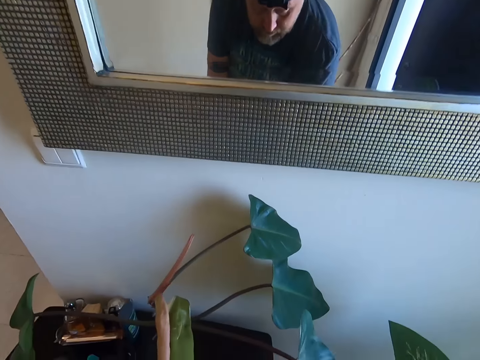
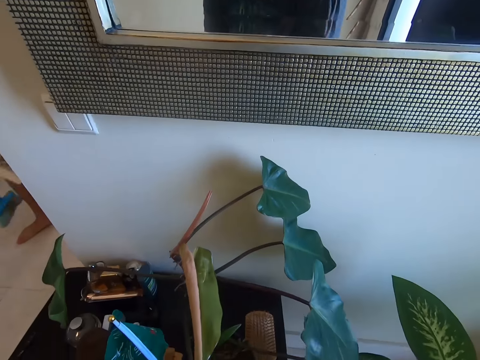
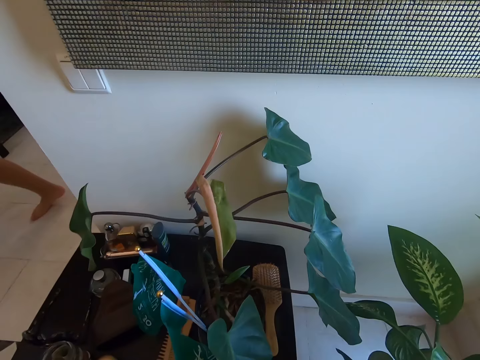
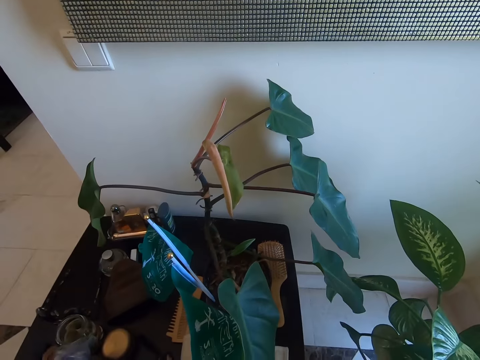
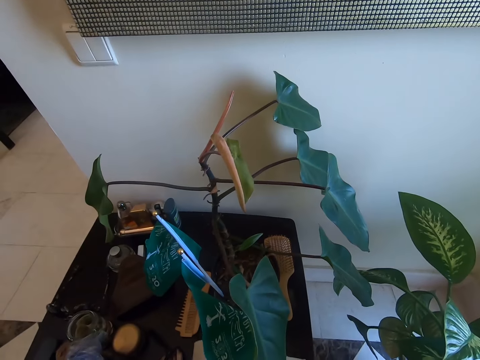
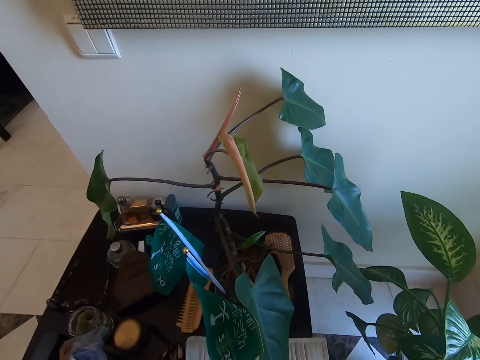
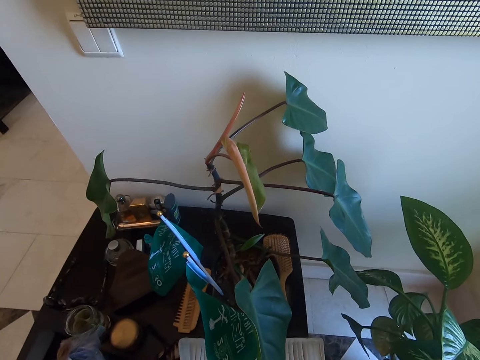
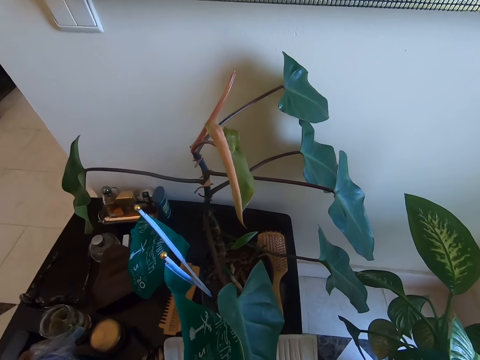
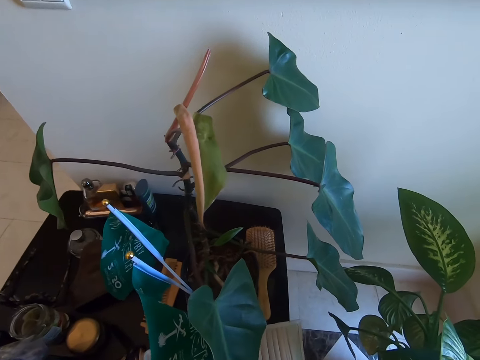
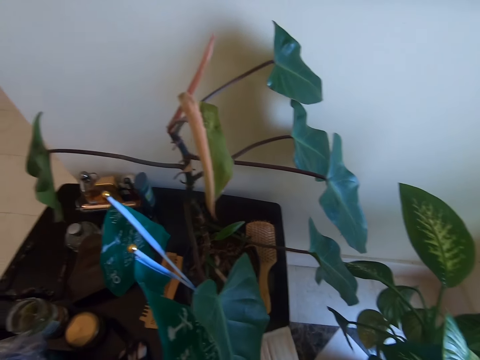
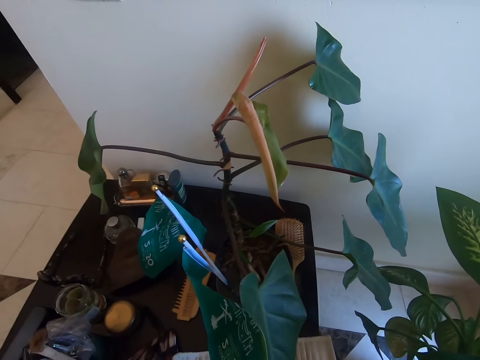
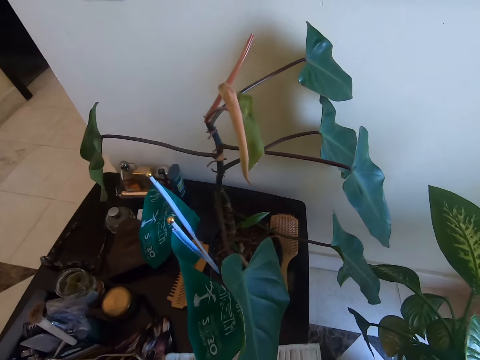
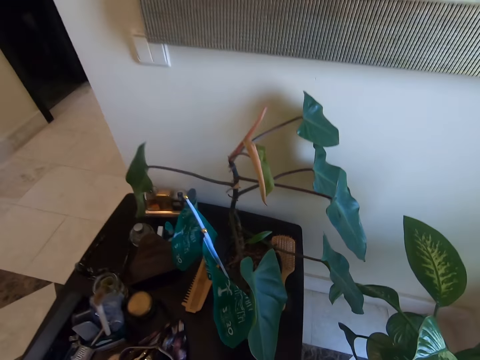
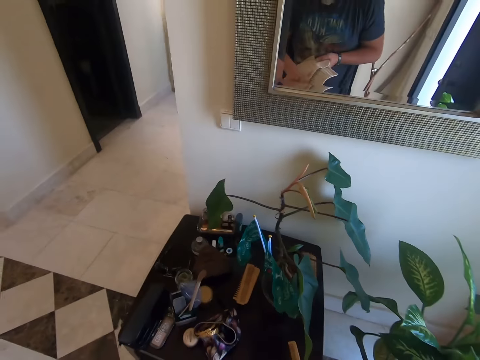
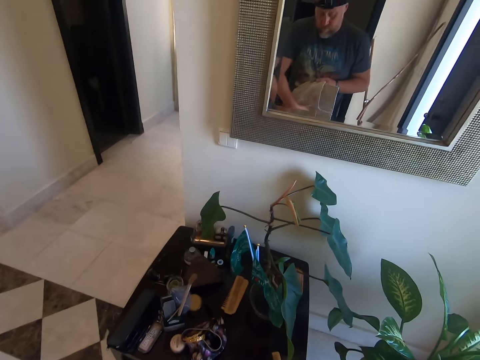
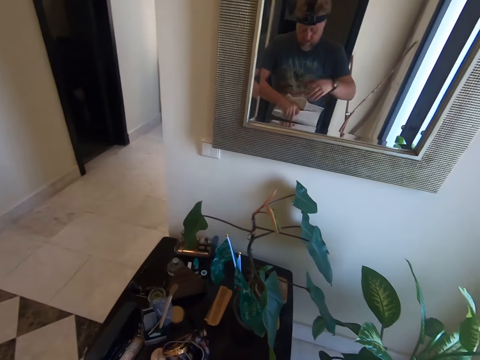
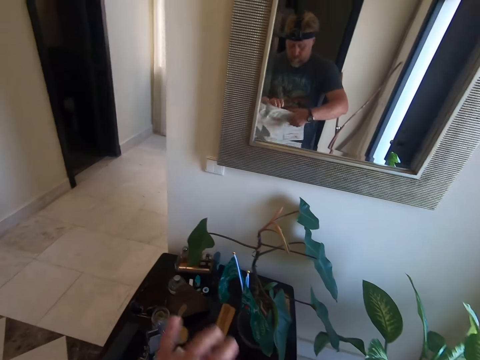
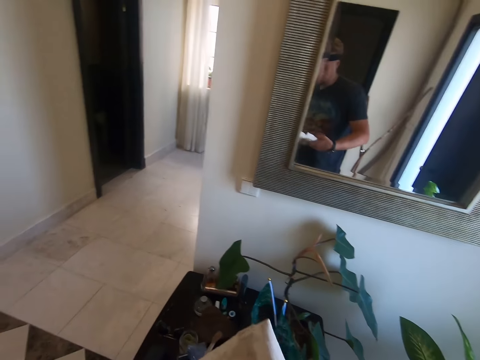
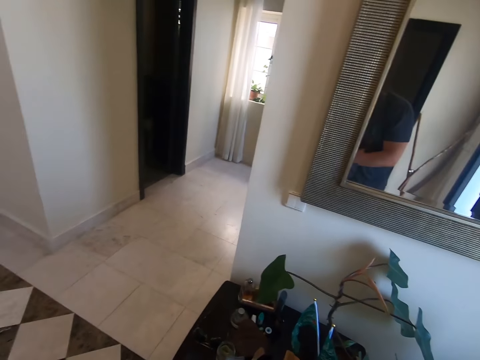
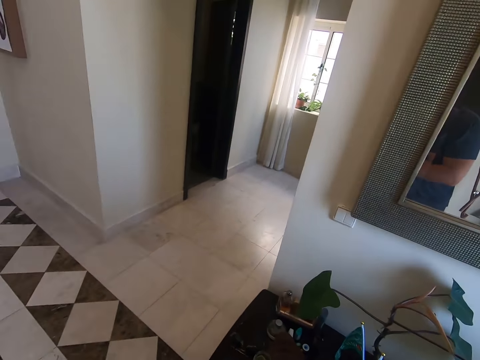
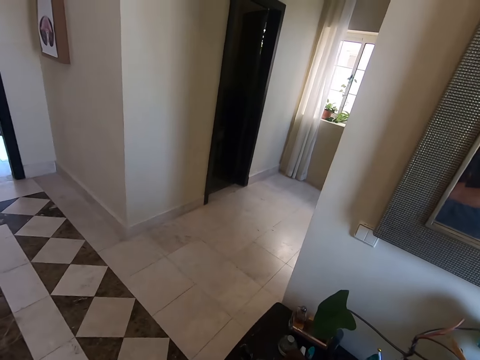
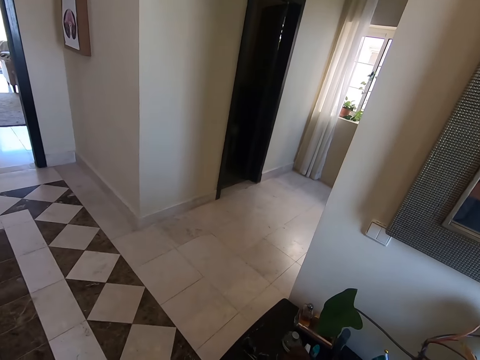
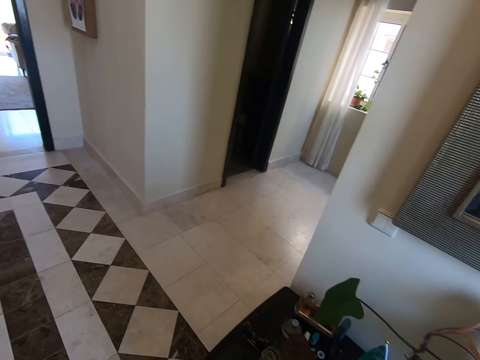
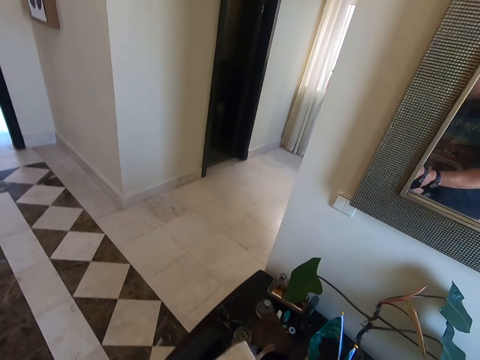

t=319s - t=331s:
The camera wearer picks up a paper. They fold the paper.

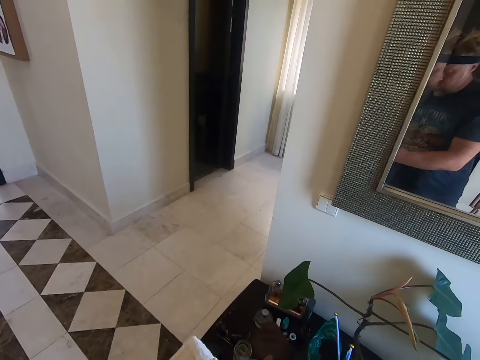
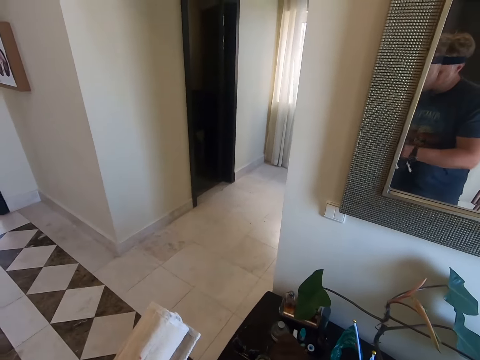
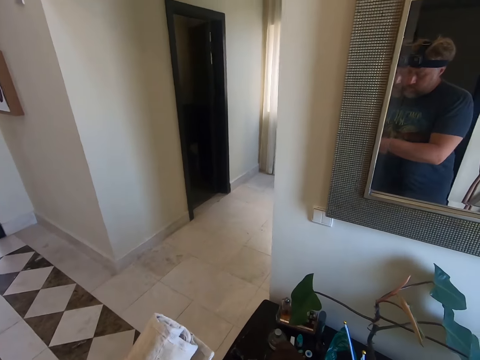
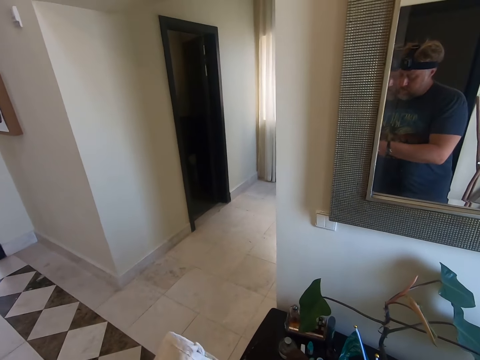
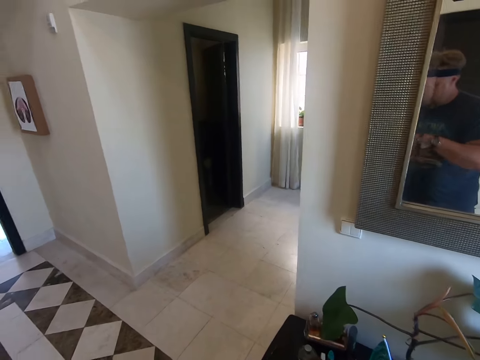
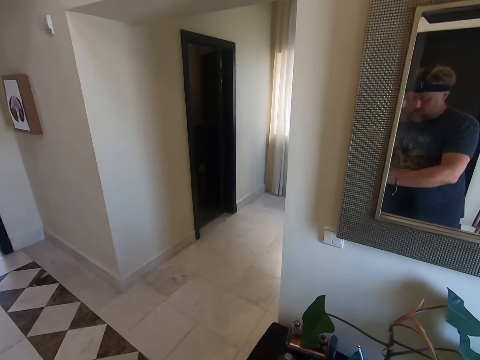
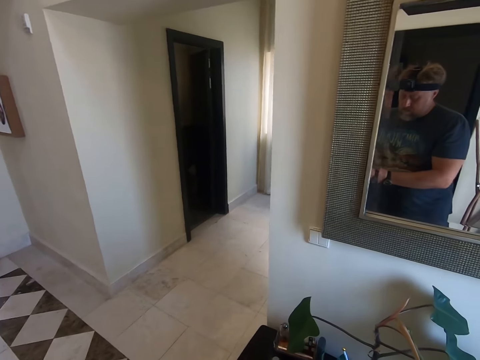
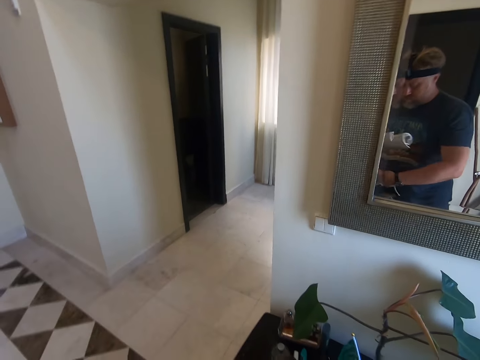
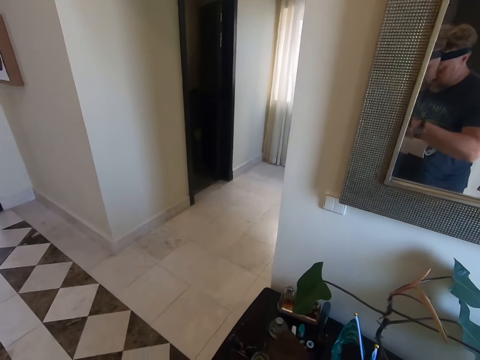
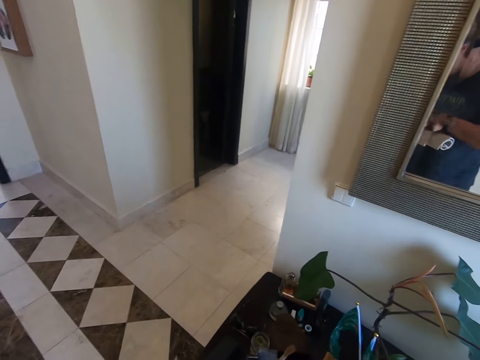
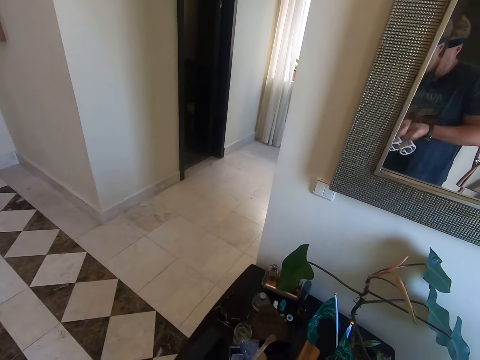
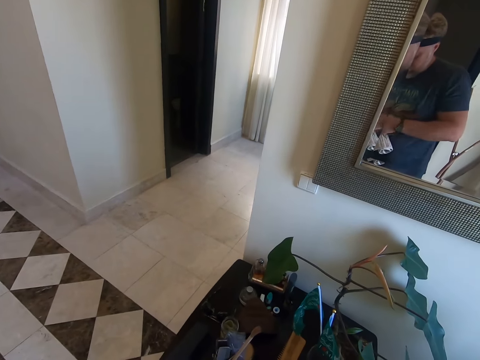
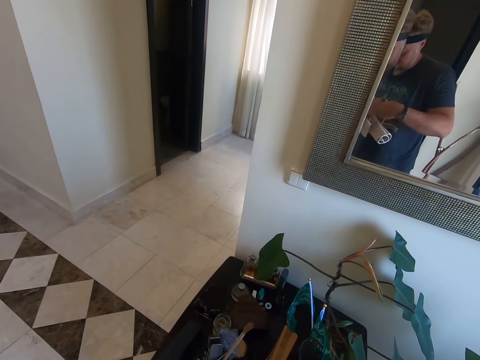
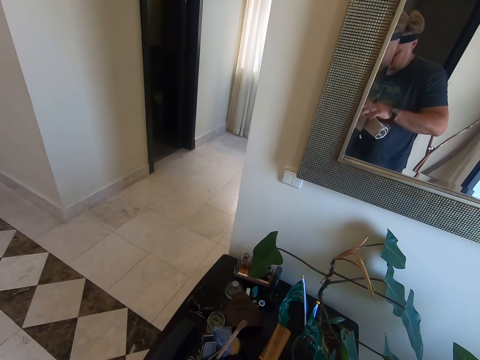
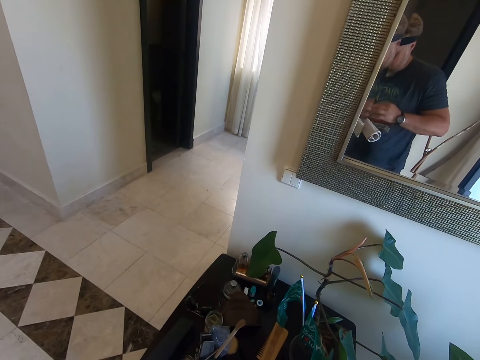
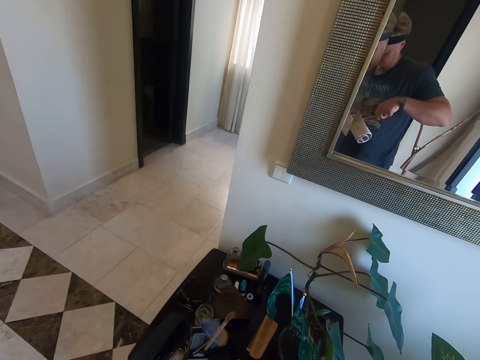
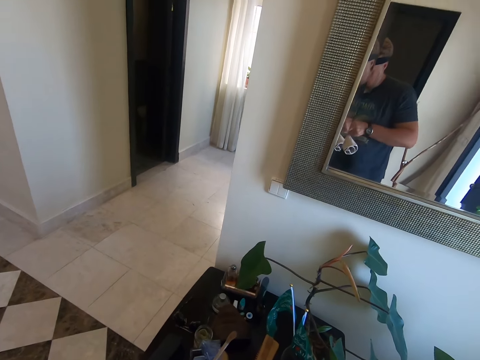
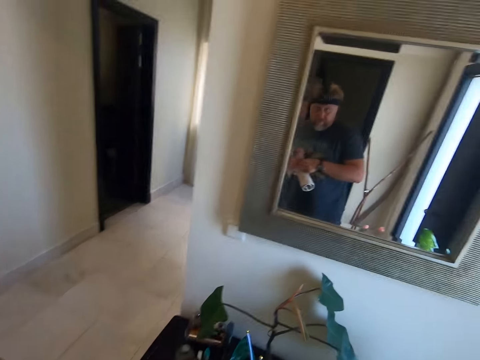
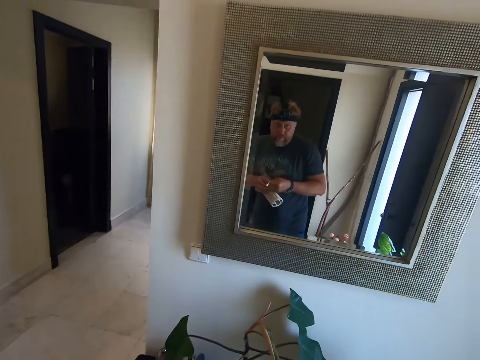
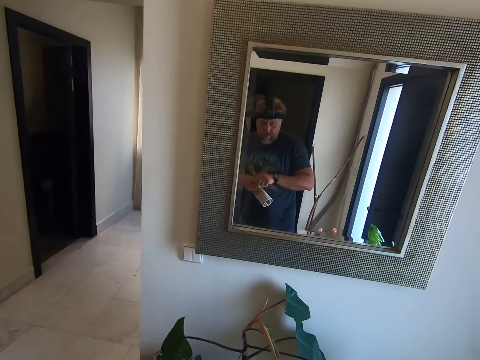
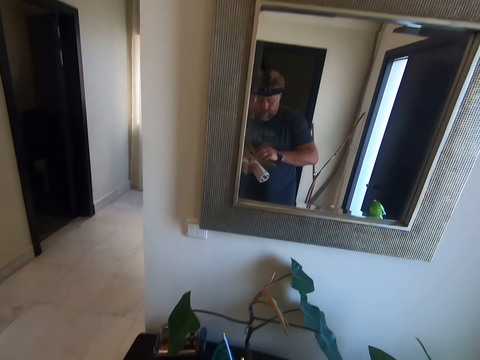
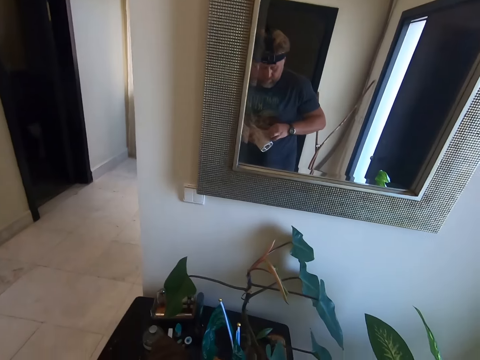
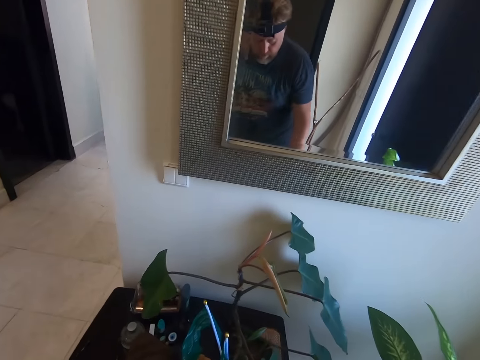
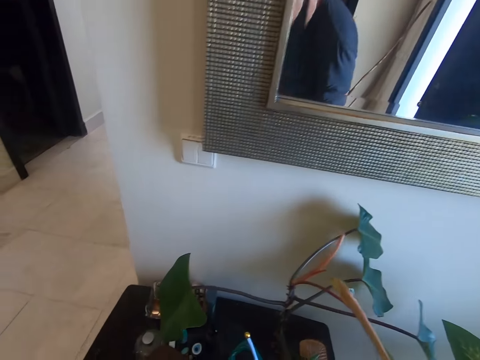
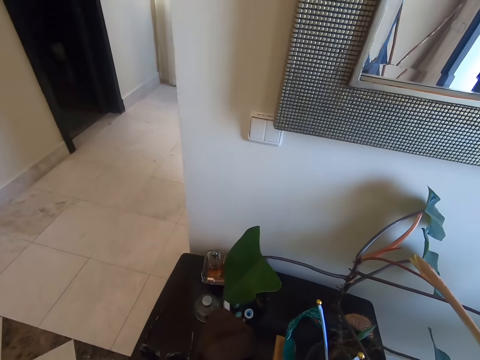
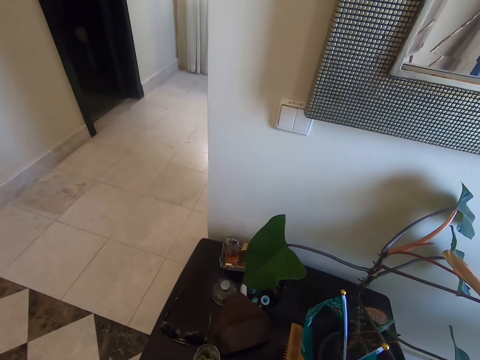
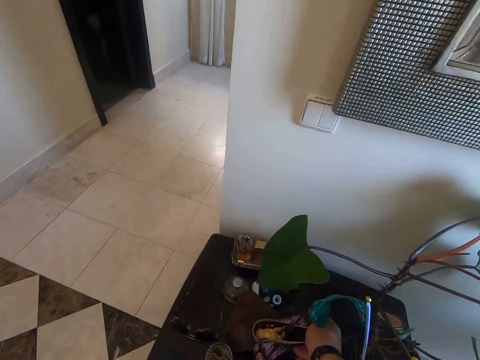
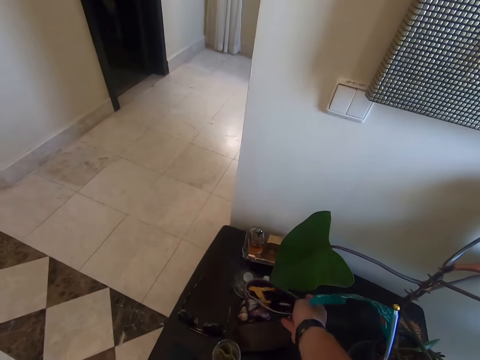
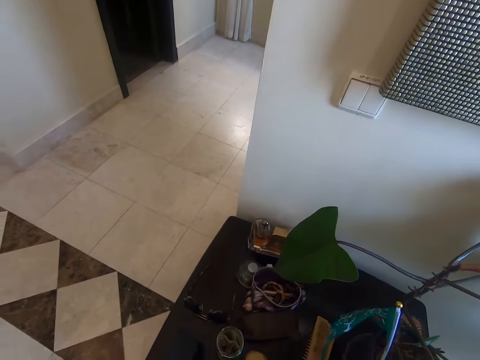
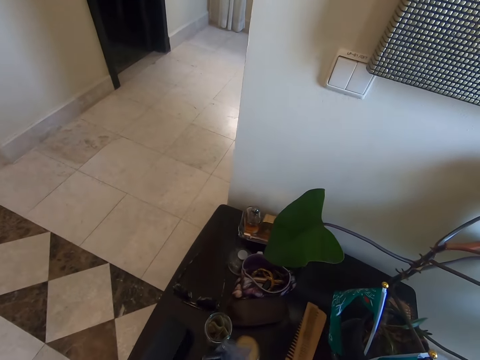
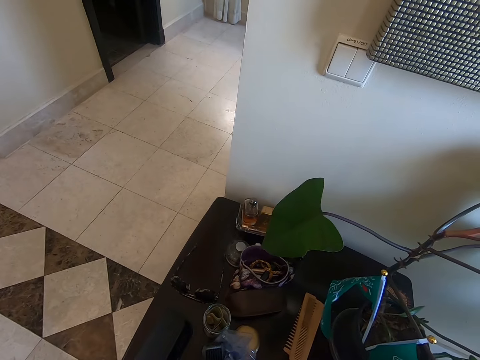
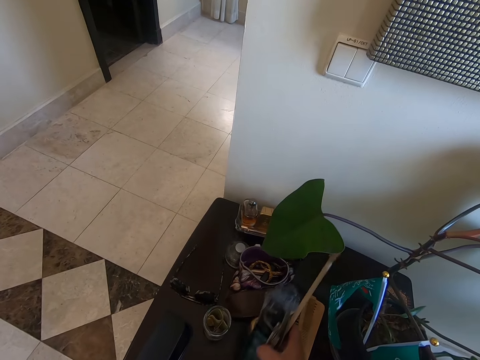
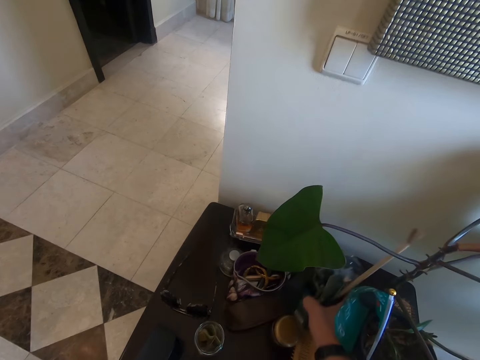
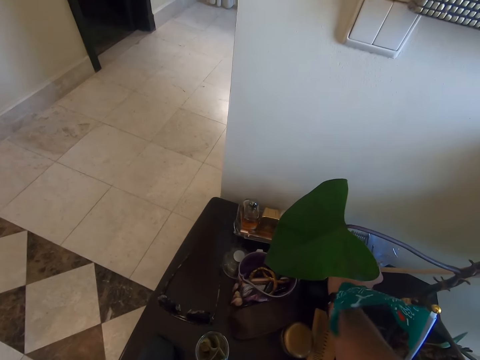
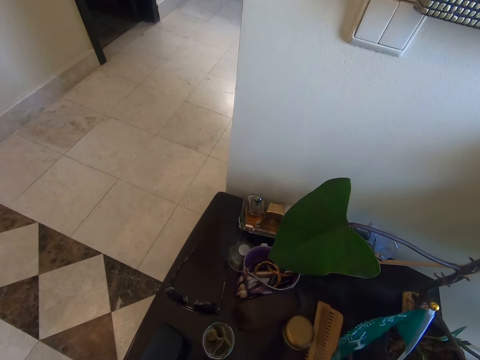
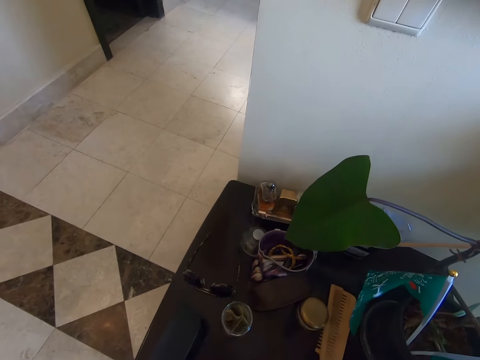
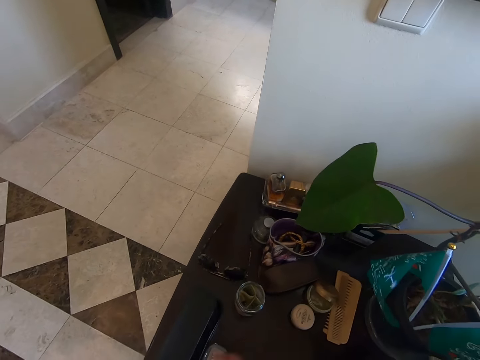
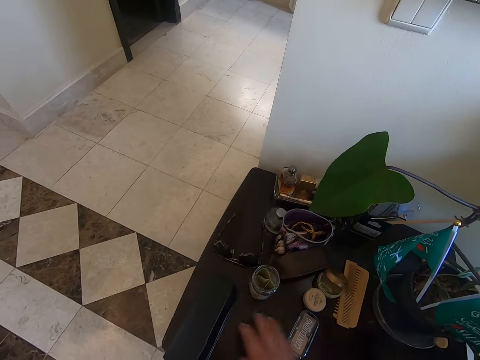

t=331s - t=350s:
The camera wearer ties the paper. They tie the paper again. They move the items on the table. They arrange the table.
